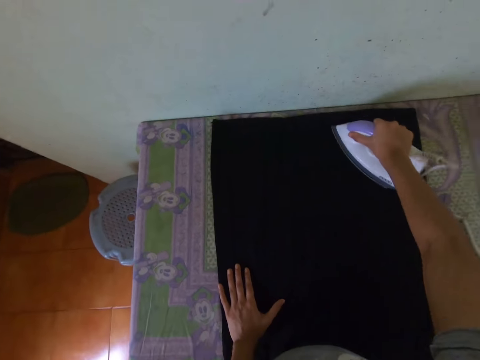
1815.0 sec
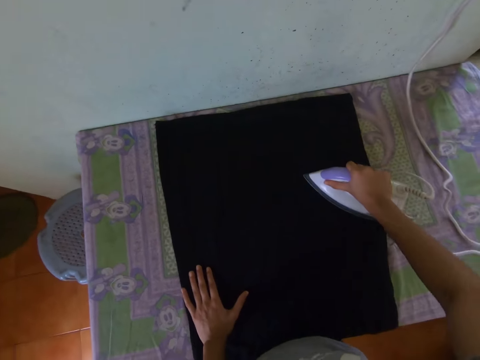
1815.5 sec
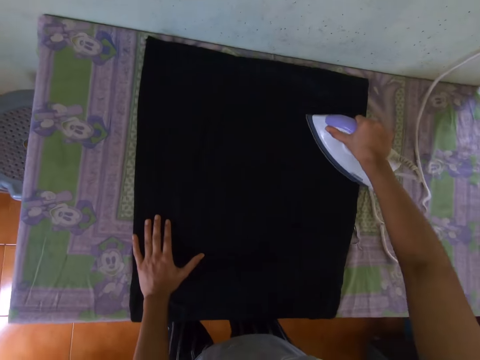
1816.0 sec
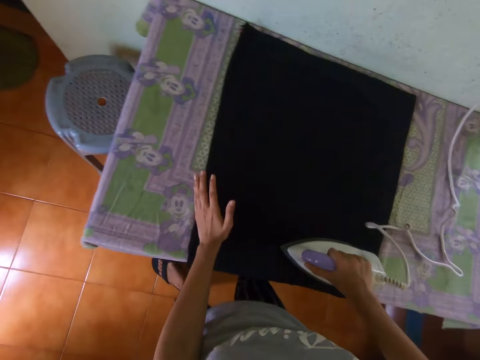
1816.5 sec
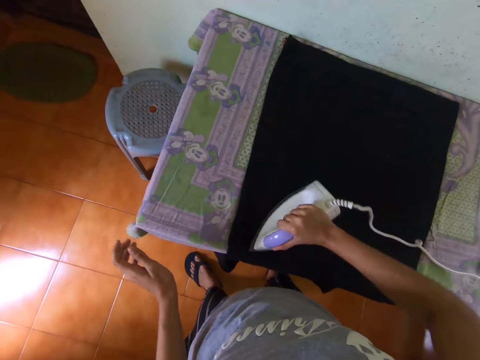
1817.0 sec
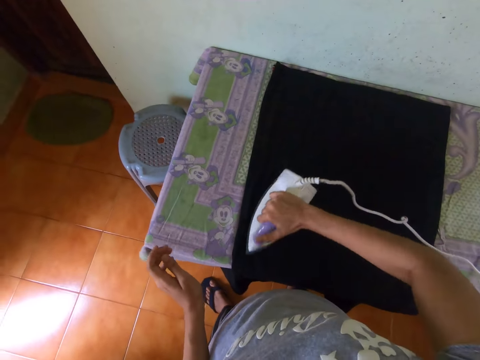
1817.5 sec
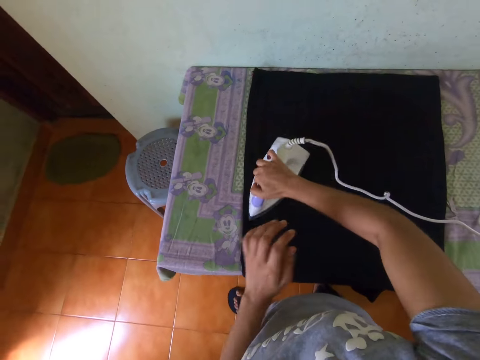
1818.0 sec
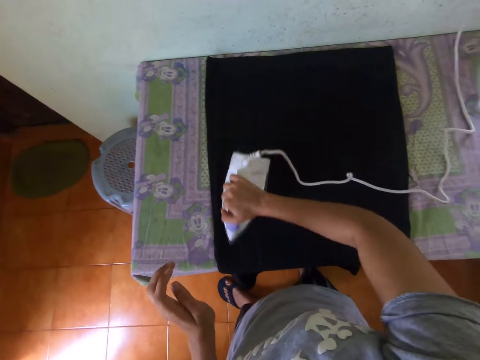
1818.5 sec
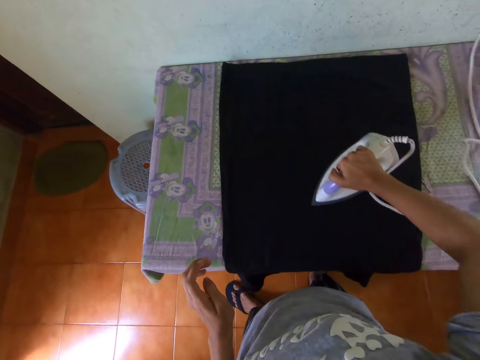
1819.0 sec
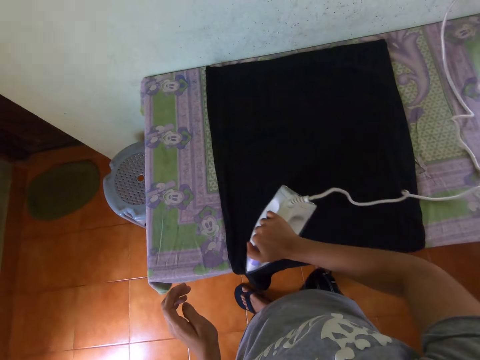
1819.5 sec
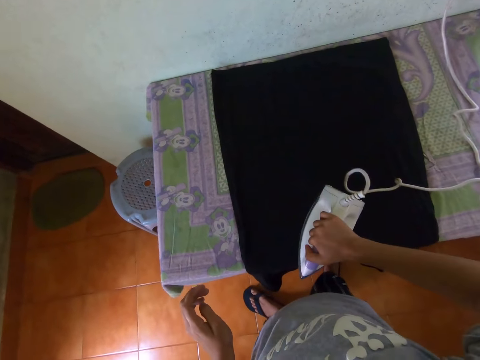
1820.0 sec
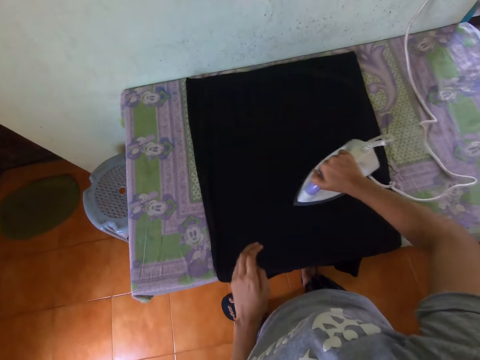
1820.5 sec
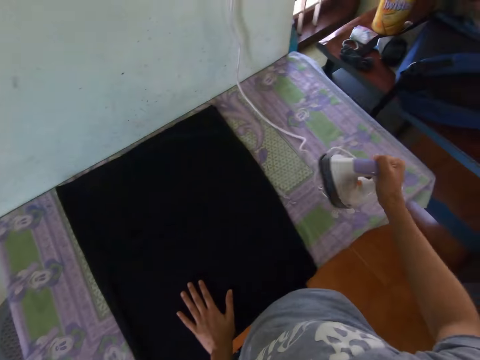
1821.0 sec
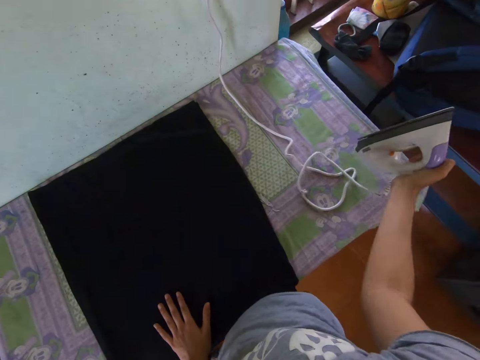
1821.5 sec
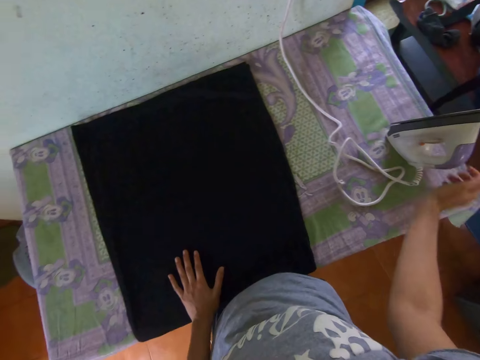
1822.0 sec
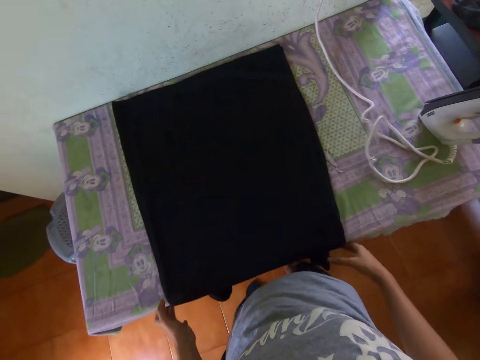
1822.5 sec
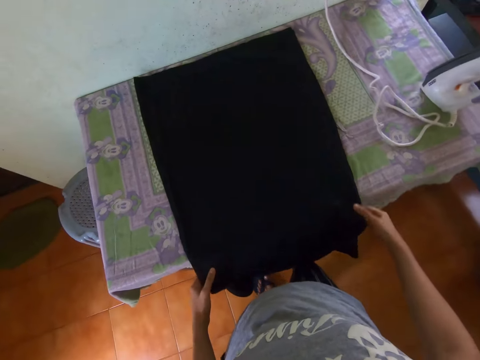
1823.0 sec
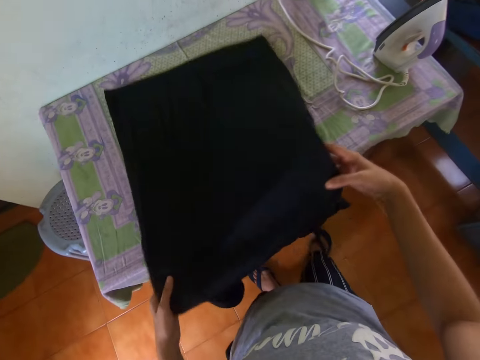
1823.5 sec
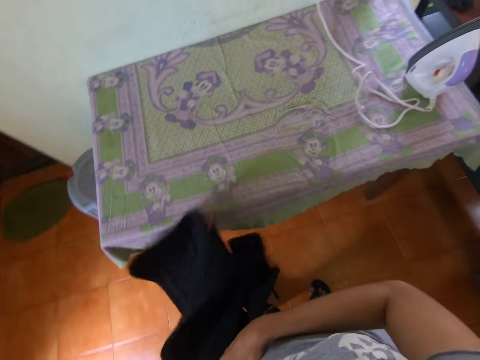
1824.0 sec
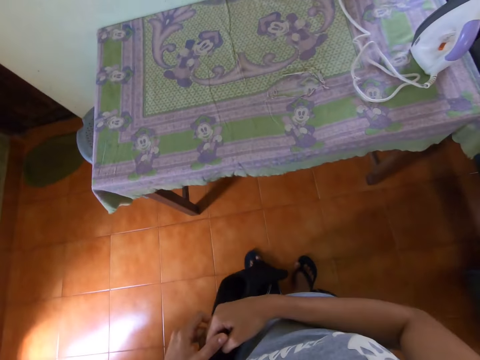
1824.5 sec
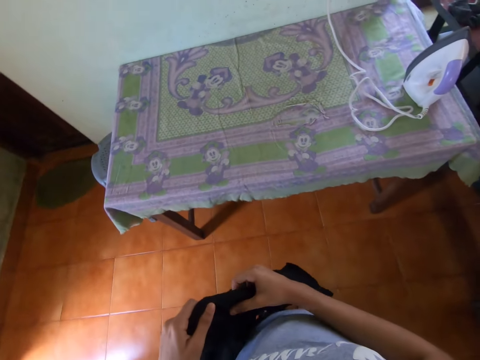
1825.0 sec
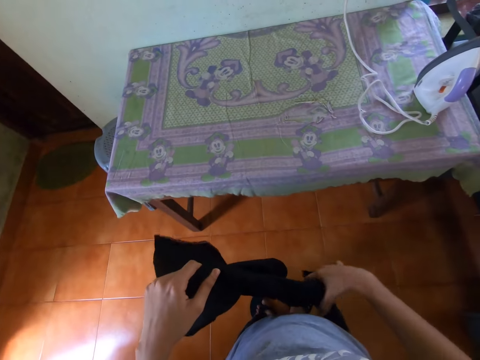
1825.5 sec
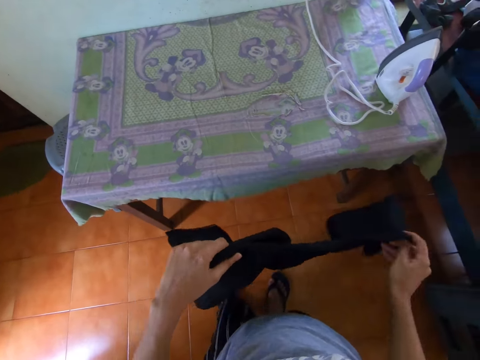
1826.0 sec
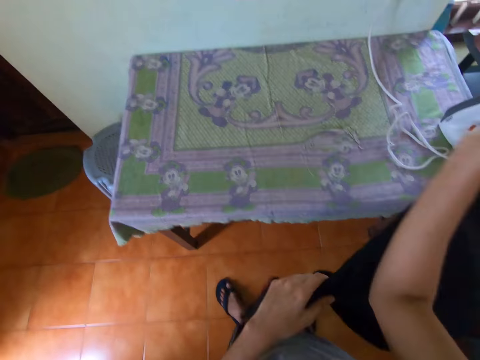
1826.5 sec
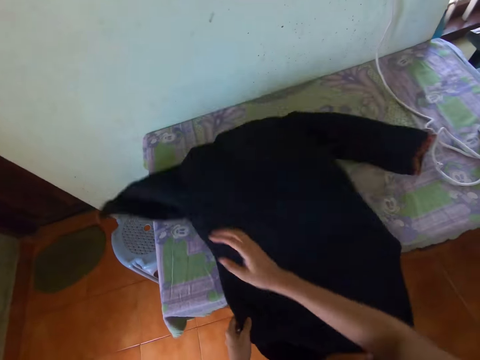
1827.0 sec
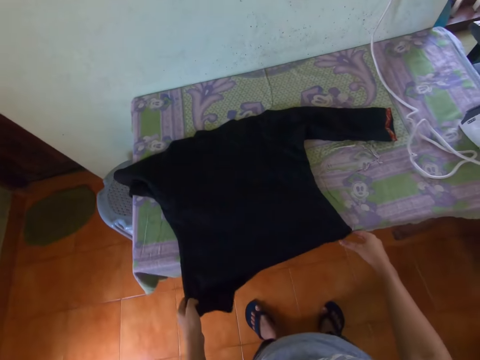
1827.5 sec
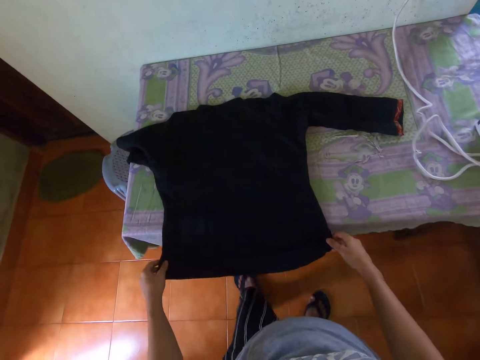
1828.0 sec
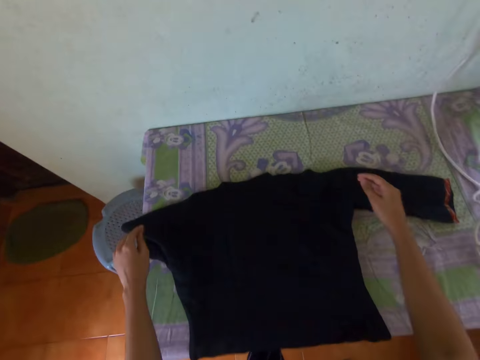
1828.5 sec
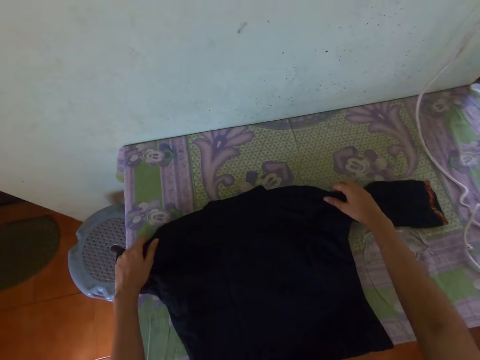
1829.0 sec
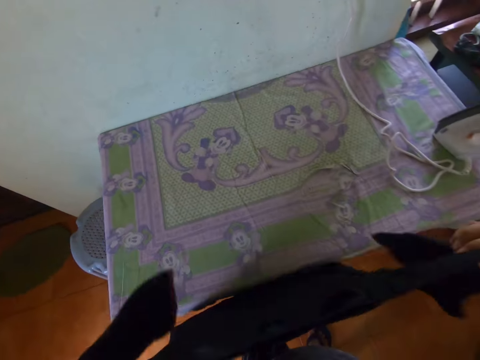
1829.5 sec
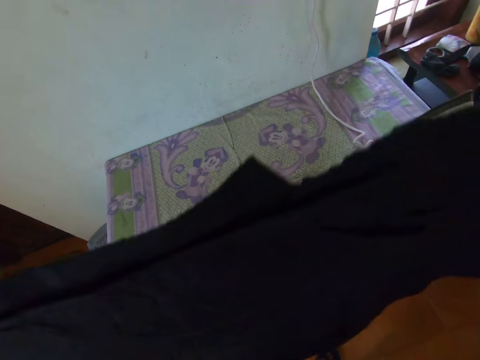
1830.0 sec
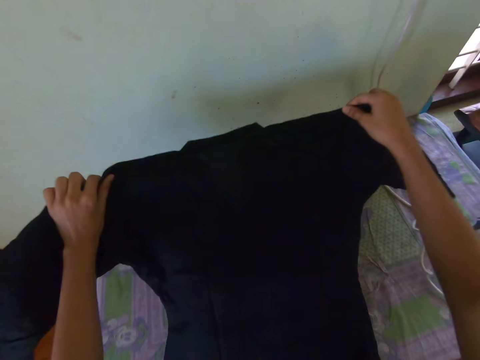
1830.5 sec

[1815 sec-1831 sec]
The camera wearer places the pressing iron onto the ironing board with his right hand. He picks the dress from the ironing board with both hands. He places the dress onto the ironing board with both hands. He adjusts the dress on the ironing board with both hands.

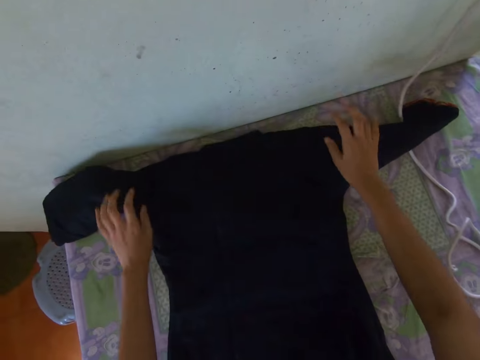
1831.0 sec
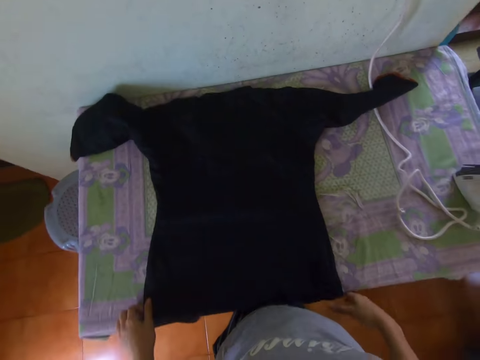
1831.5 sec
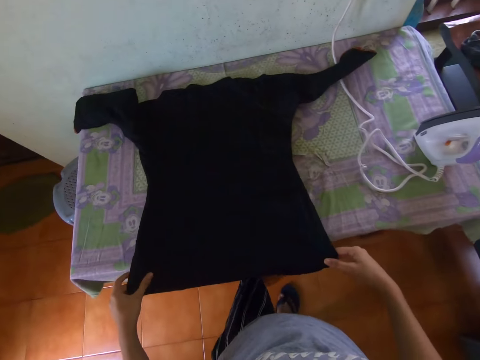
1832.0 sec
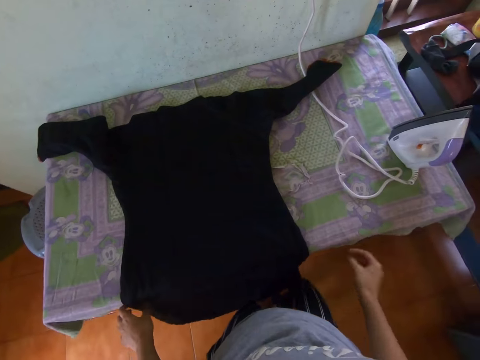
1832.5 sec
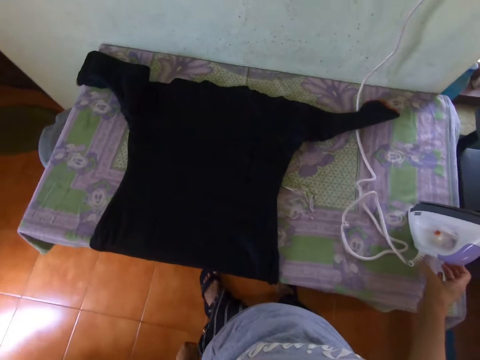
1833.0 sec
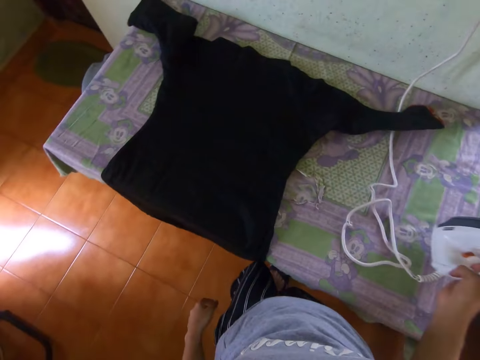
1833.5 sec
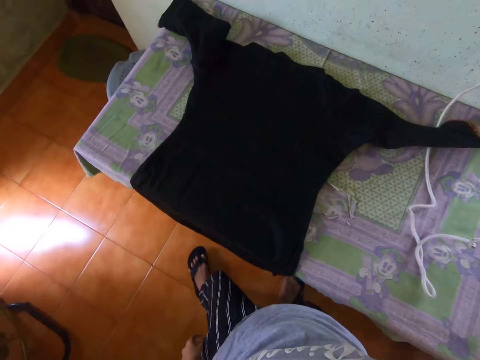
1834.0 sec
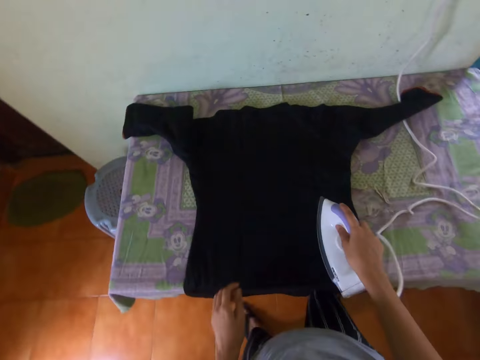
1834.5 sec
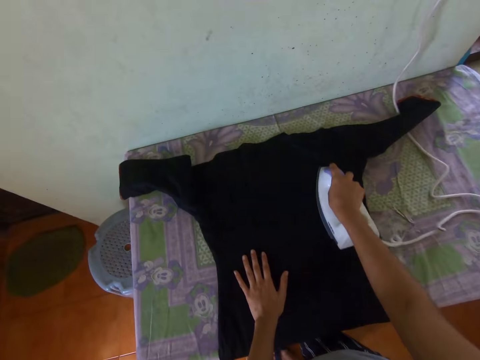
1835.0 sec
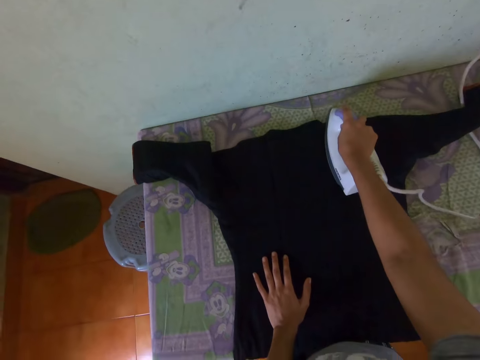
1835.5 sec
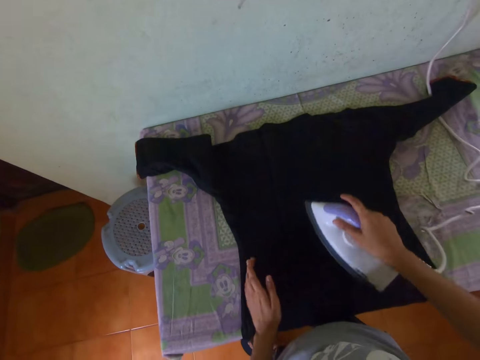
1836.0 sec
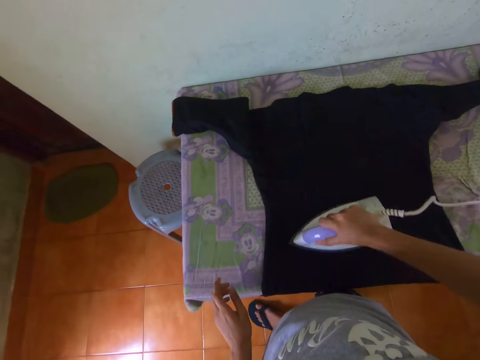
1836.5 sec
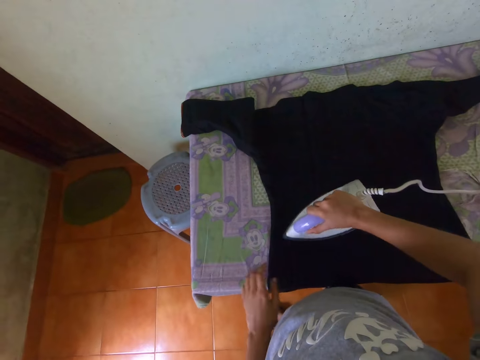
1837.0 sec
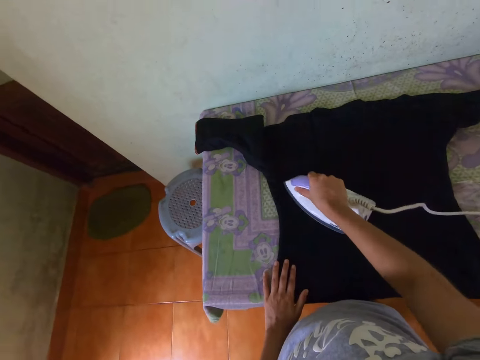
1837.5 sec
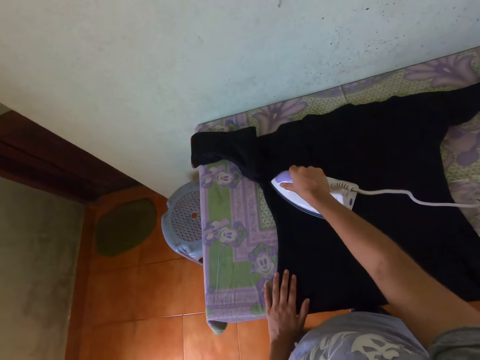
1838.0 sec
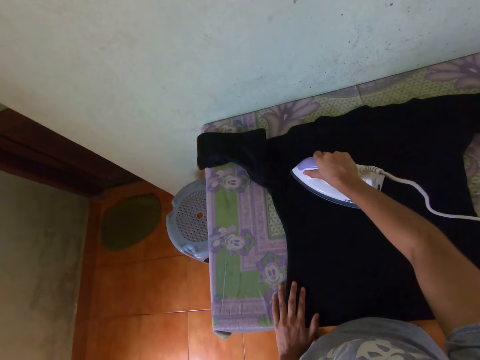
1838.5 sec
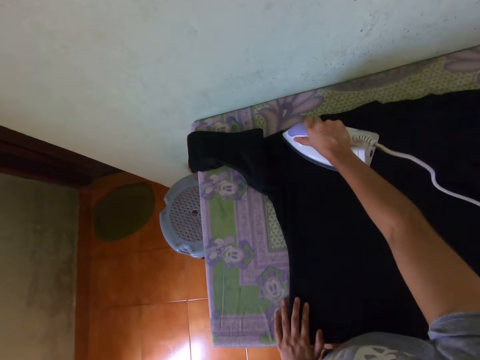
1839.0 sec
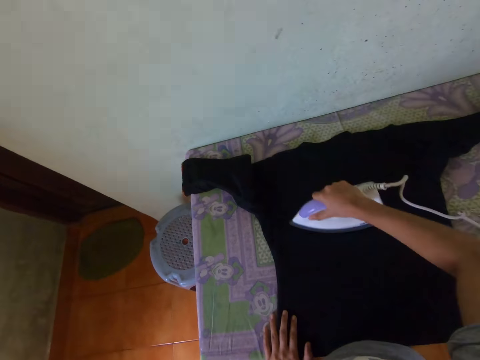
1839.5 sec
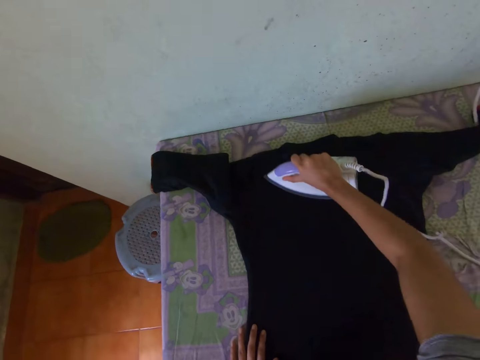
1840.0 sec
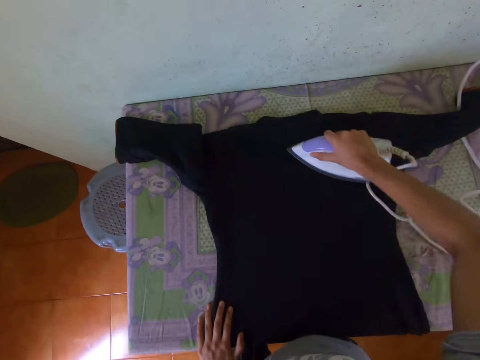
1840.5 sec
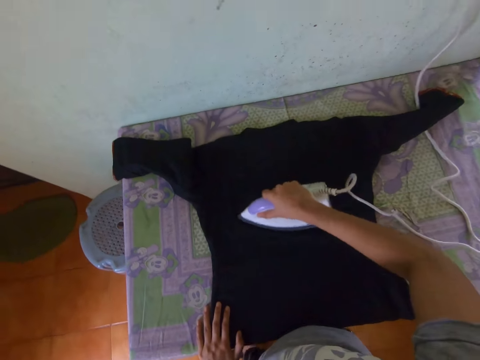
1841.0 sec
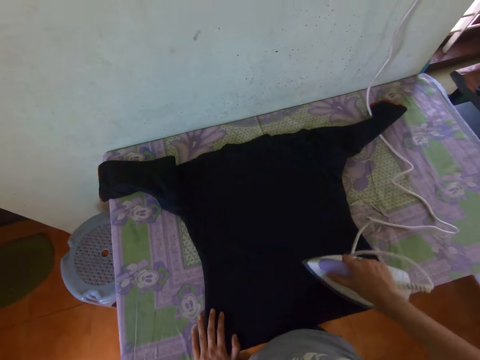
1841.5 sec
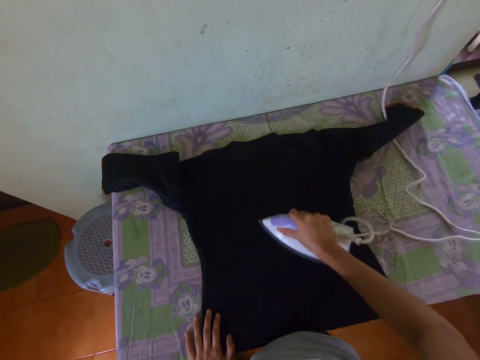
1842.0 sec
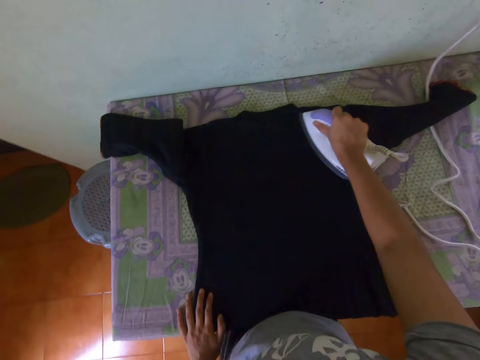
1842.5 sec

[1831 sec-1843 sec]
The camera wearer picks the pressing iron from the ironing board with his right hand. He irons the dress on the ironing board with the pressing iron in his right hand. He places his left hand onto the dress on the ironing board. He places his left hand onto the dress again.
